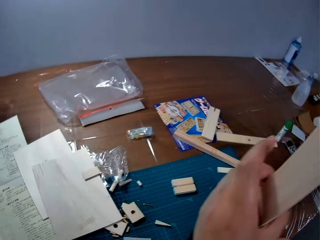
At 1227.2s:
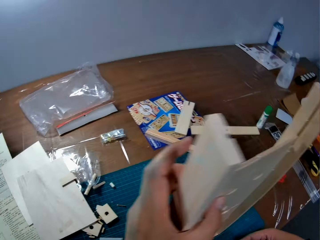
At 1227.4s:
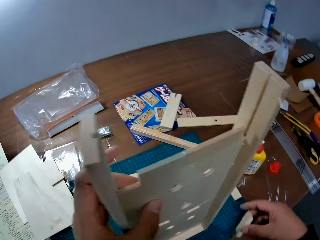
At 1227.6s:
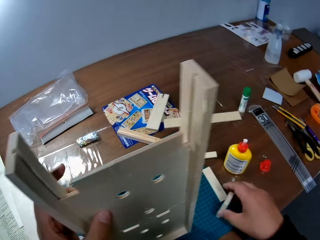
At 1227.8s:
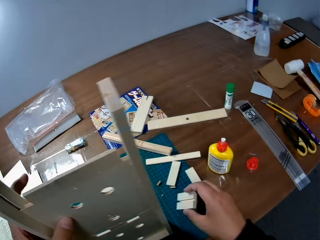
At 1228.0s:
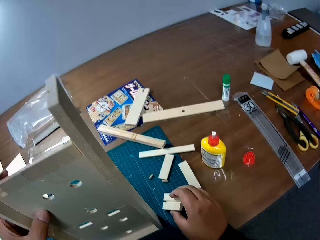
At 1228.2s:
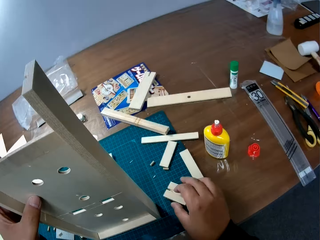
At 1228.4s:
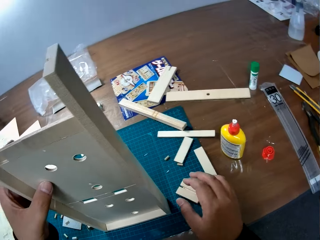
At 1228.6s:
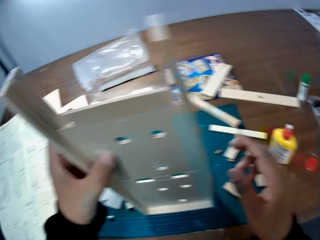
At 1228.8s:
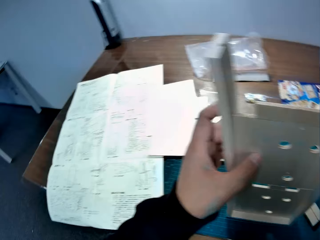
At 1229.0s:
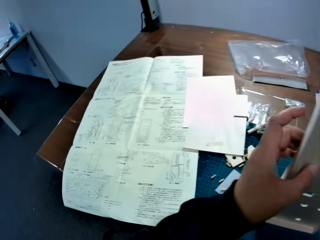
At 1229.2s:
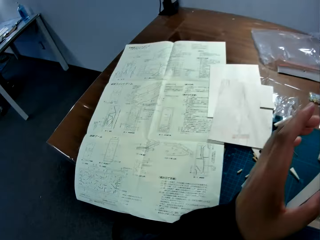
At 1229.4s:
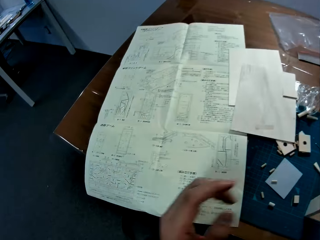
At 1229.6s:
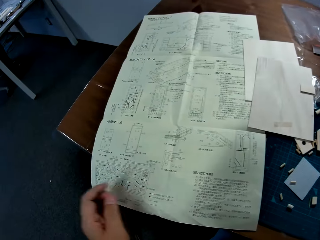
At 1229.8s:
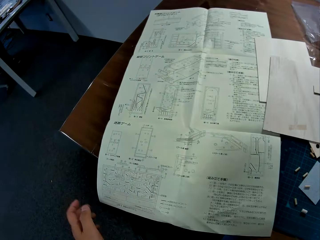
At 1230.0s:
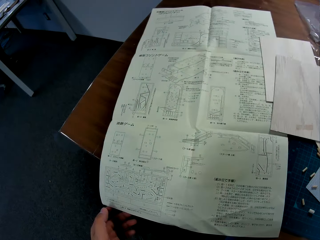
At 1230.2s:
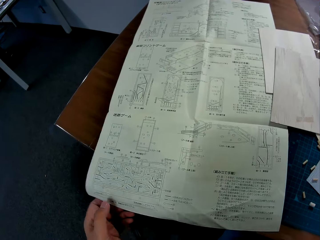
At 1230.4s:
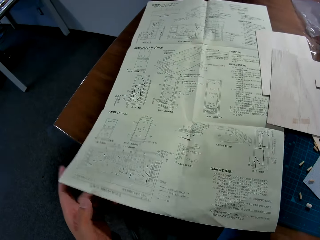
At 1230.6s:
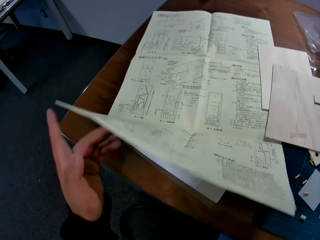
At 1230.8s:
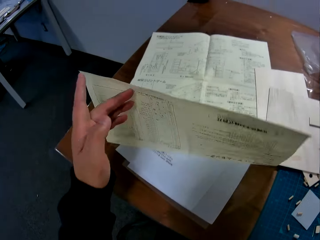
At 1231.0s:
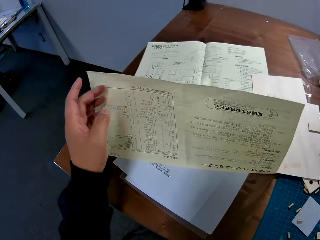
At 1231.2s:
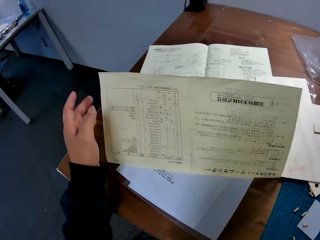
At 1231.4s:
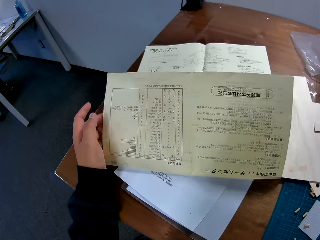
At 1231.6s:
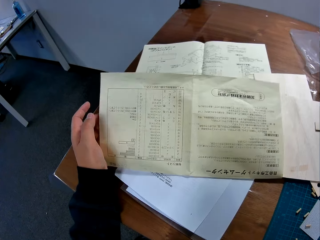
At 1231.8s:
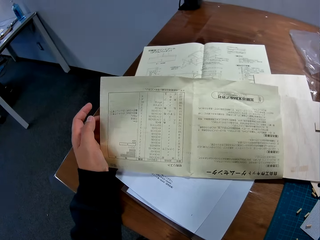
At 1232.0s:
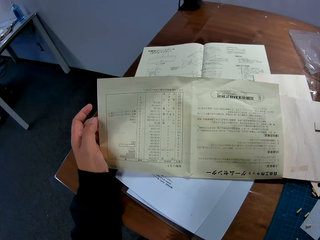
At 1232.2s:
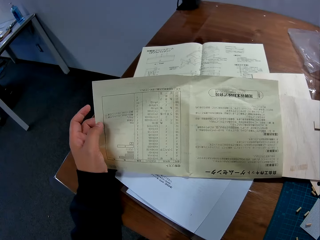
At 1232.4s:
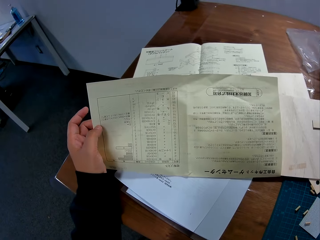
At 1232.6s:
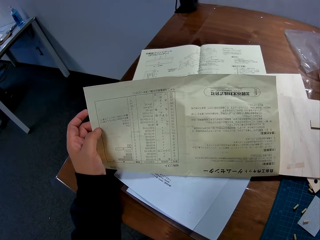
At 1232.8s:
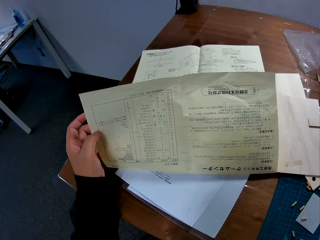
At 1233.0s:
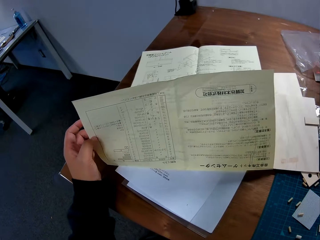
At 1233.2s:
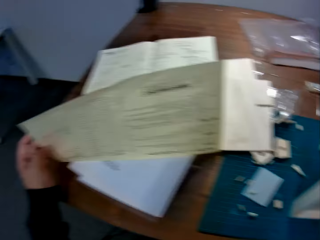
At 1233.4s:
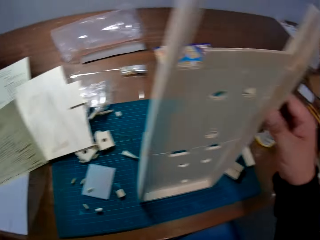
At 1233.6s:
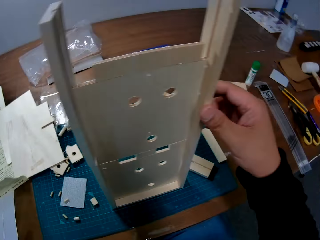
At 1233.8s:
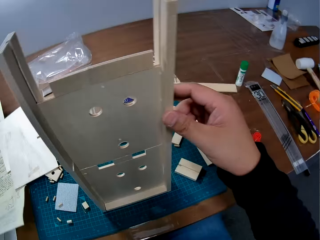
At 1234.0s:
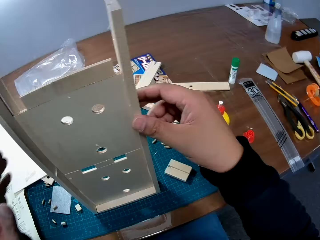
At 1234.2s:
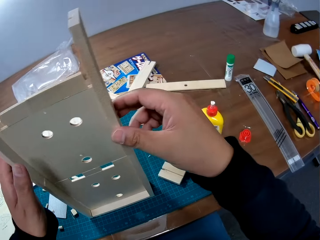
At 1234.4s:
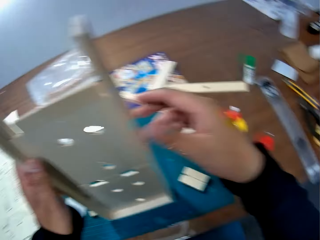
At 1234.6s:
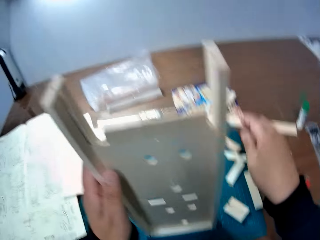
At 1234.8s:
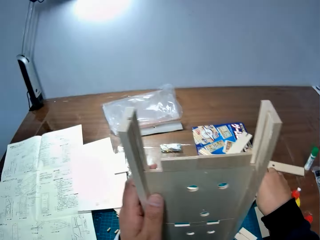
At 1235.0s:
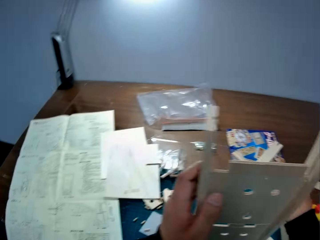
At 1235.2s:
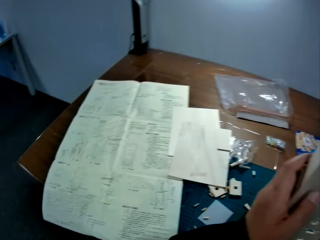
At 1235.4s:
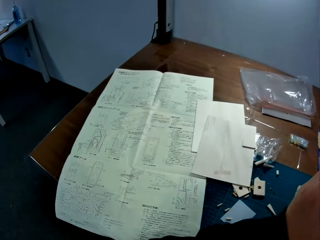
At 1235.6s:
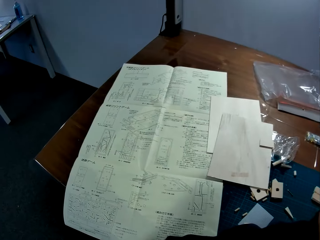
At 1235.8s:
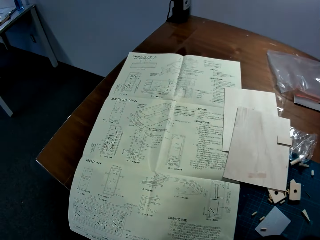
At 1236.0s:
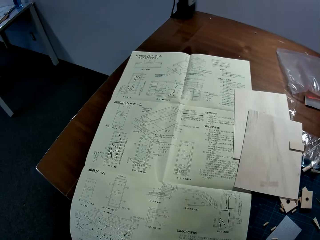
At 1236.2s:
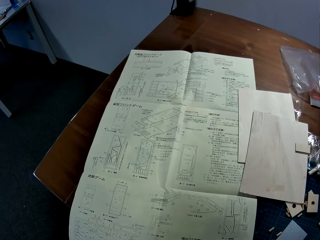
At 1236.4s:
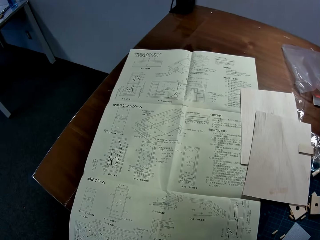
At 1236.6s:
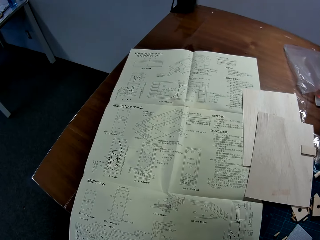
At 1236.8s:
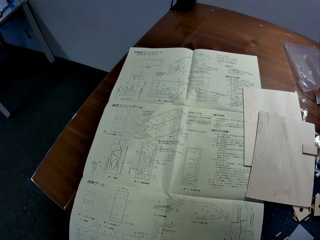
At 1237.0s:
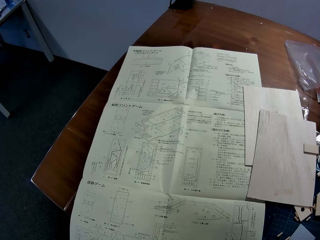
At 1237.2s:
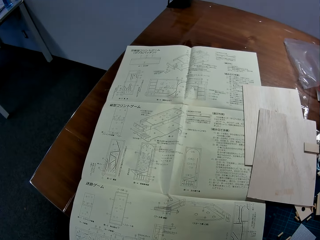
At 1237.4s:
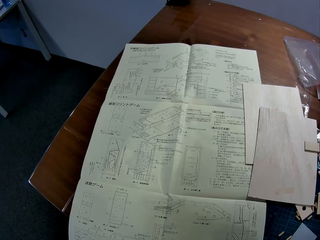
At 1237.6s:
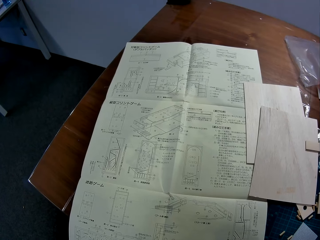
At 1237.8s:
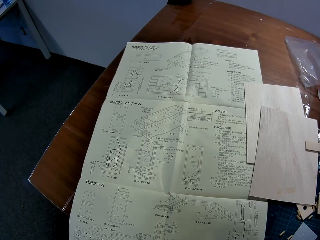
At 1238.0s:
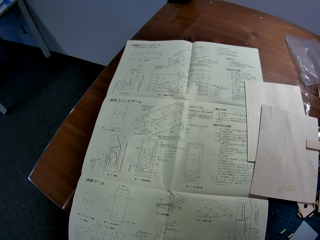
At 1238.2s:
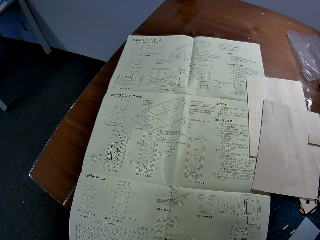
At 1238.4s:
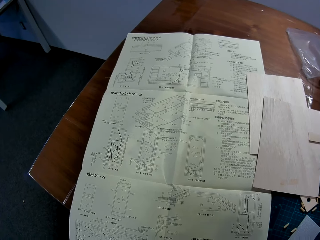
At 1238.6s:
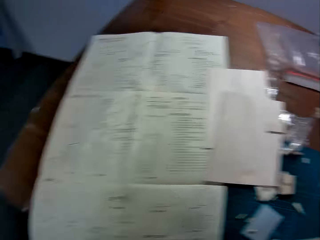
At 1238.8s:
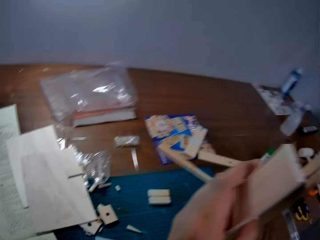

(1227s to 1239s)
The camera wearer drops the piece of wood in his right hand on the table. He folds the blueprint on the table with his left hand. He holds the blueprint with his left hand. He stares at the blueprint on the table. He holds the wooden mechanical model with his left hand. He touches the wood. He stares at the blueprint on the table.

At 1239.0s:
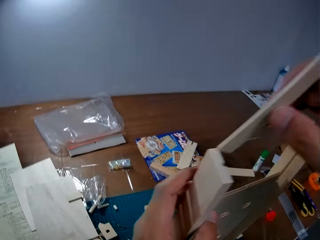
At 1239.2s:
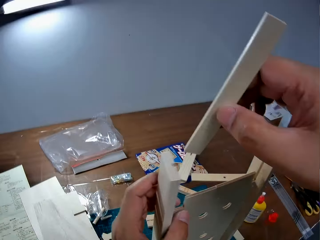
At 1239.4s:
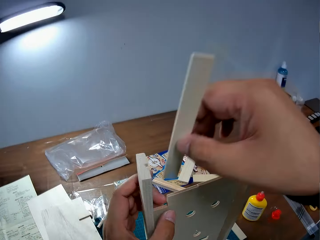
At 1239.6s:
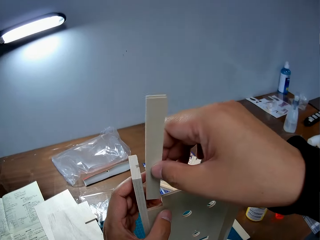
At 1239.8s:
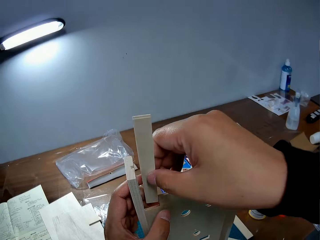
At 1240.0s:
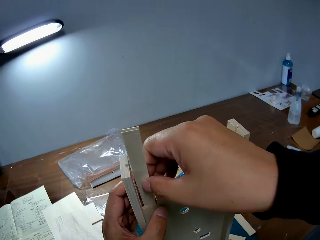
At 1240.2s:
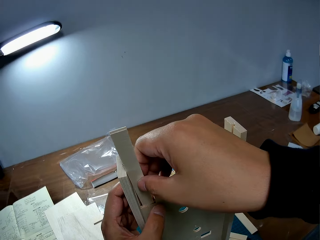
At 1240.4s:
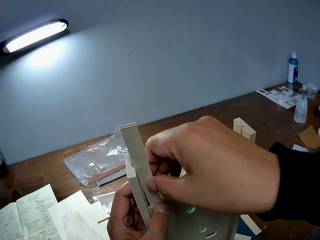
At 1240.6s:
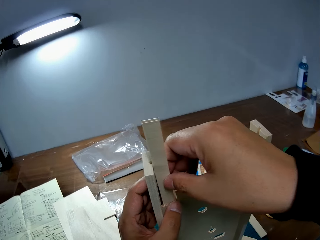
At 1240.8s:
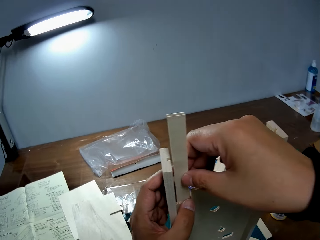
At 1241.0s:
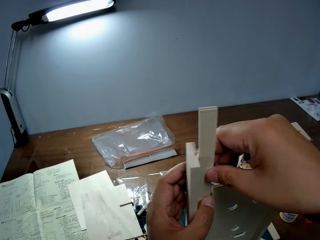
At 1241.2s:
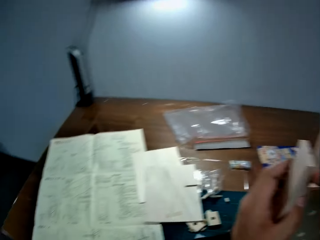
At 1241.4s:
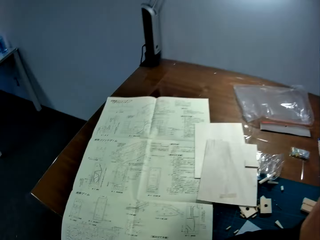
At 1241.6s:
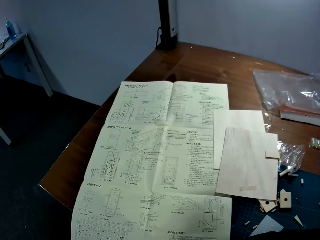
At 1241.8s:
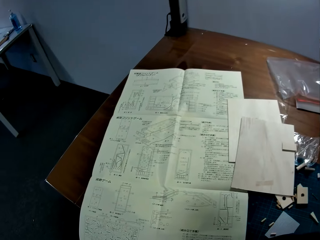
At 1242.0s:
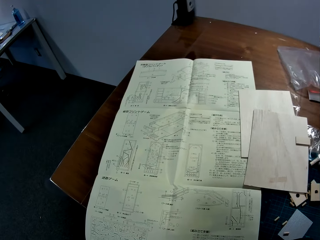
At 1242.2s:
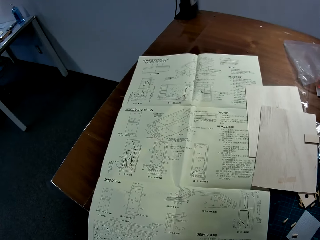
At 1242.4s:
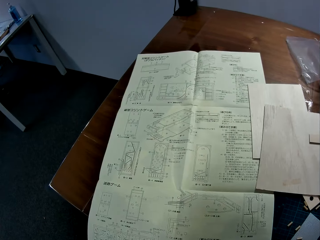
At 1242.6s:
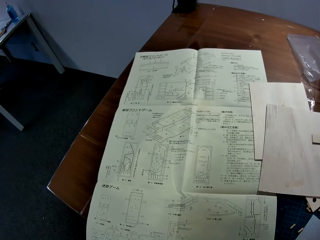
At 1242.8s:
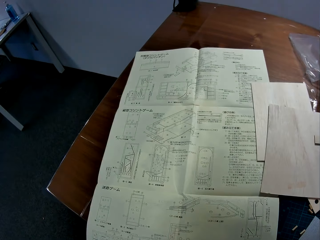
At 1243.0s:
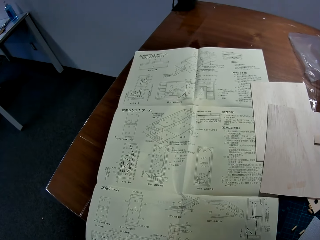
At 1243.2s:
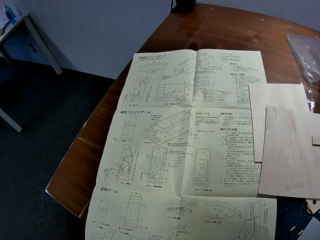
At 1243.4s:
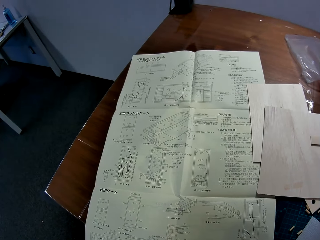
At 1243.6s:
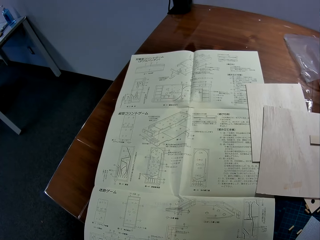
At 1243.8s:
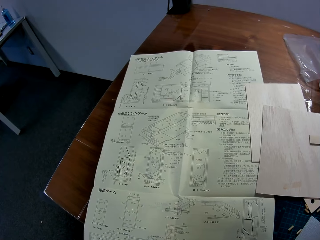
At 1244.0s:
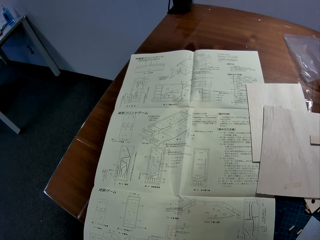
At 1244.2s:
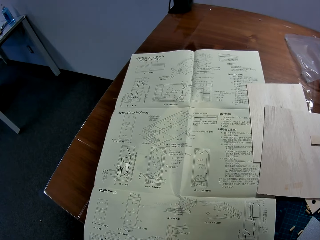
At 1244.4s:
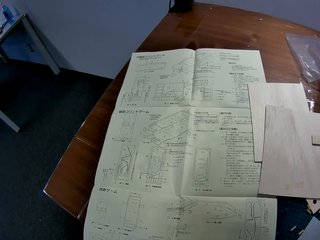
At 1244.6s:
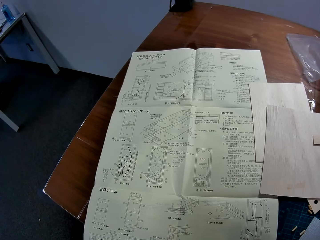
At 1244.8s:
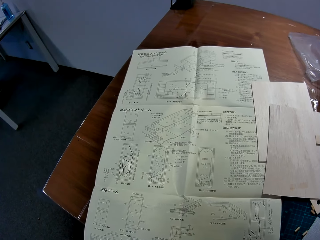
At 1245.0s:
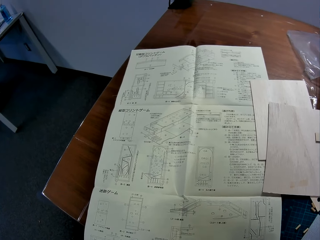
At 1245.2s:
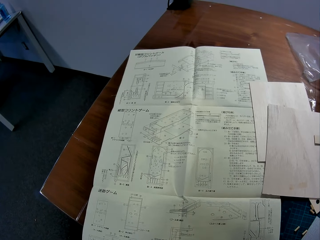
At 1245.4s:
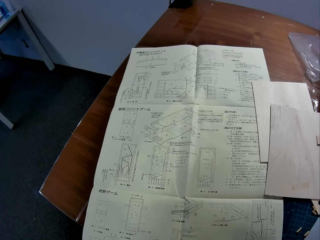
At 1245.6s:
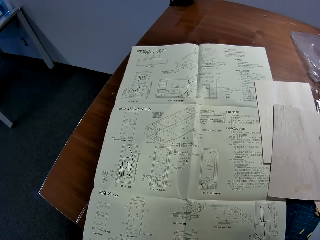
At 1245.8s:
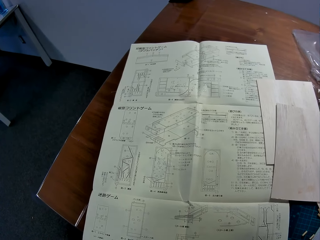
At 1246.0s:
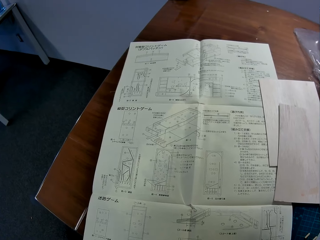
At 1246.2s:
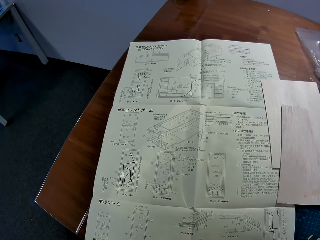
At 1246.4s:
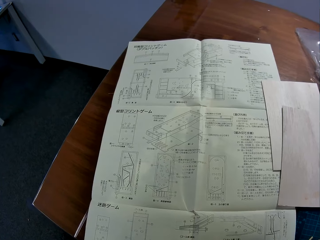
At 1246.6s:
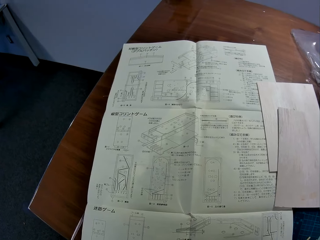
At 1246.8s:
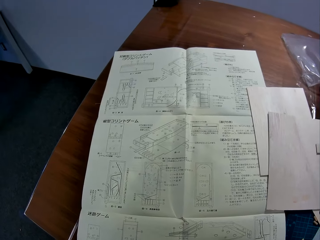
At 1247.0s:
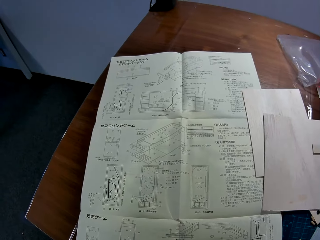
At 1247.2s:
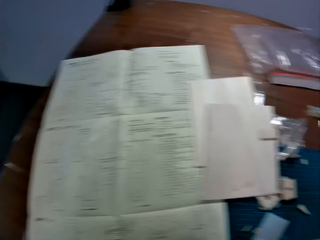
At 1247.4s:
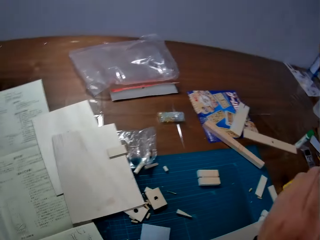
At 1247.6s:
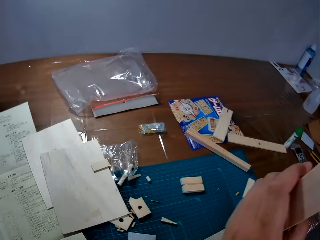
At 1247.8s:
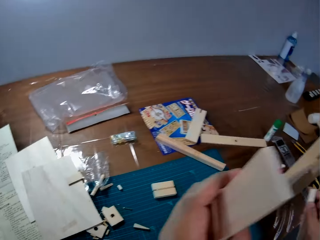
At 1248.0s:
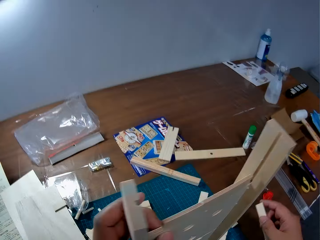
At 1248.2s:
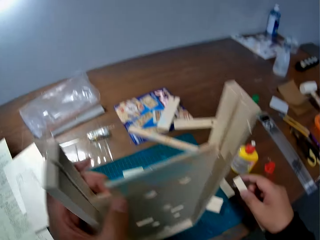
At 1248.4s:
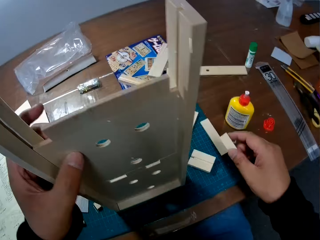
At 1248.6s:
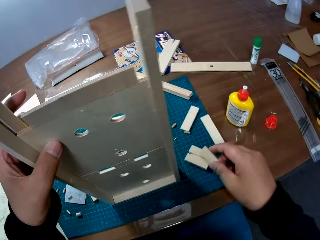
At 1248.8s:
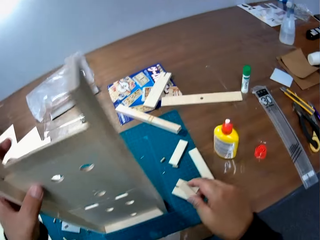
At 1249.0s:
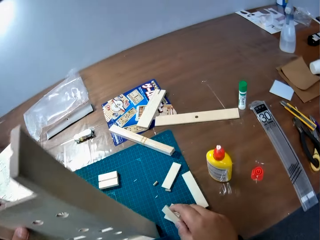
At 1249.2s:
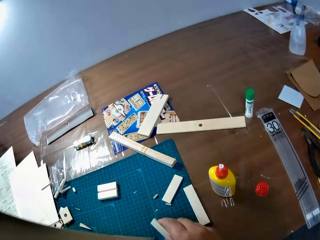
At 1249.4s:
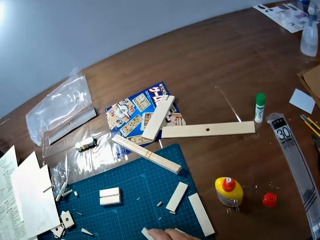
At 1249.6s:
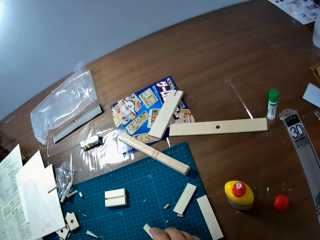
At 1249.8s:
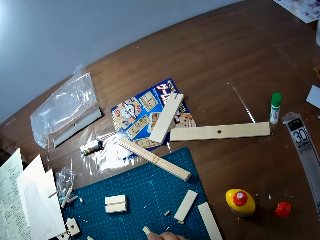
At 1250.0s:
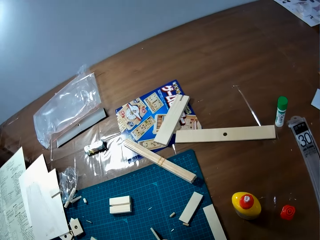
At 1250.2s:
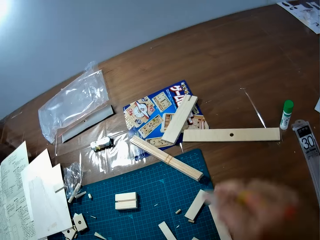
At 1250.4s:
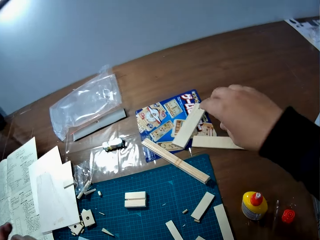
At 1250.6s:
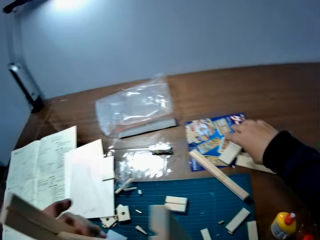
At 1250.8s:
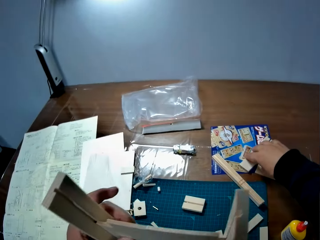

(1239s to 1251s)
The camera wearer attaches a piece of wood to the wooden mechanical model with his right hand. He stares at the blueprint on the table. He takes the piece of wood. He drops the piece of wood in his right hand on the table.
